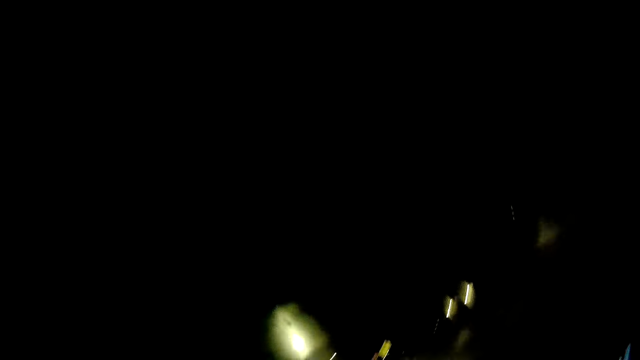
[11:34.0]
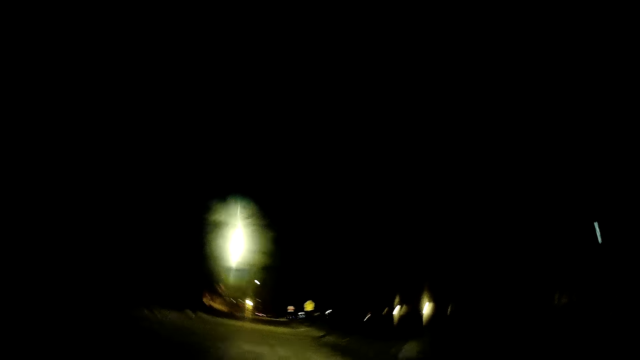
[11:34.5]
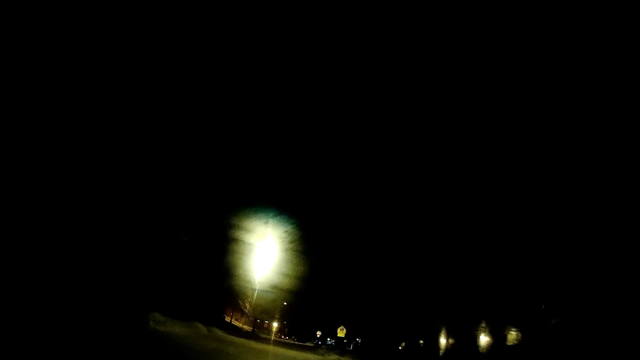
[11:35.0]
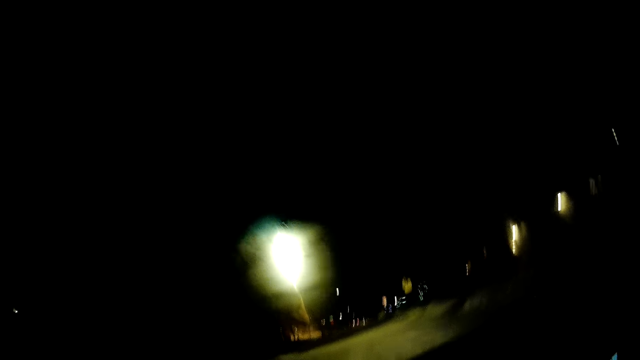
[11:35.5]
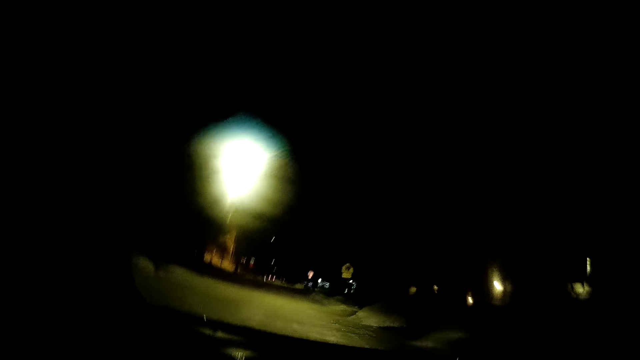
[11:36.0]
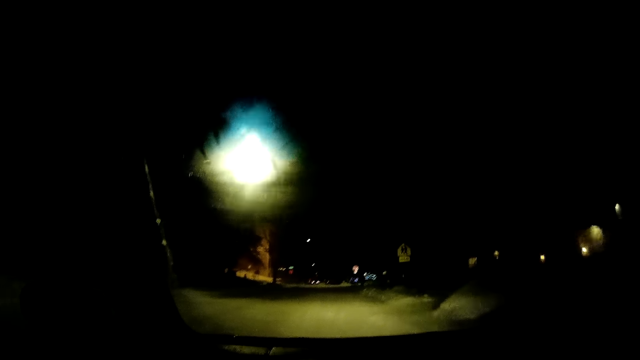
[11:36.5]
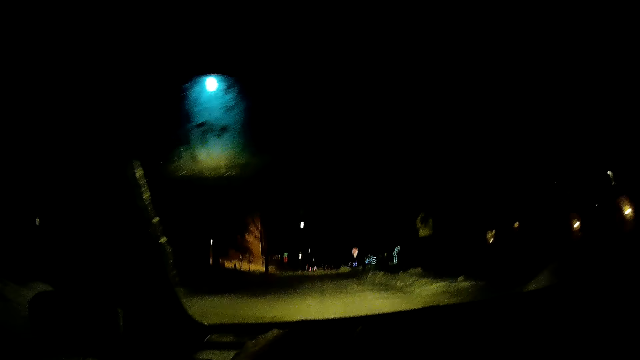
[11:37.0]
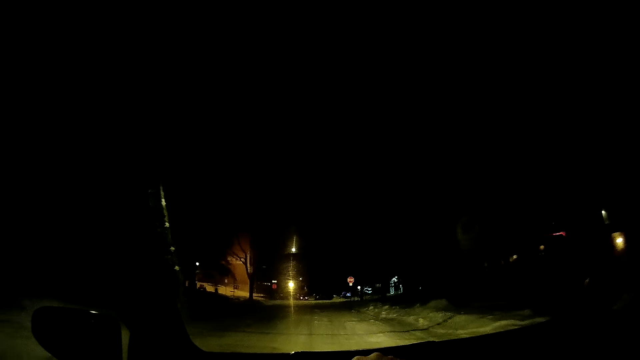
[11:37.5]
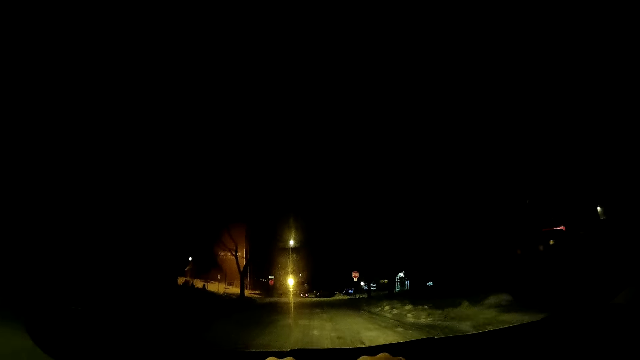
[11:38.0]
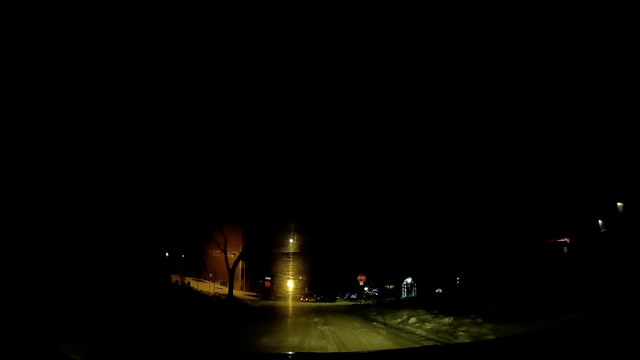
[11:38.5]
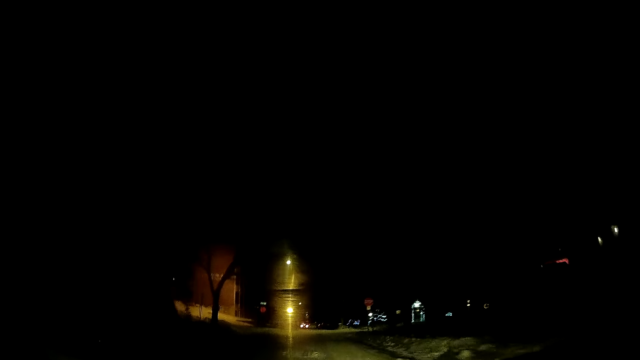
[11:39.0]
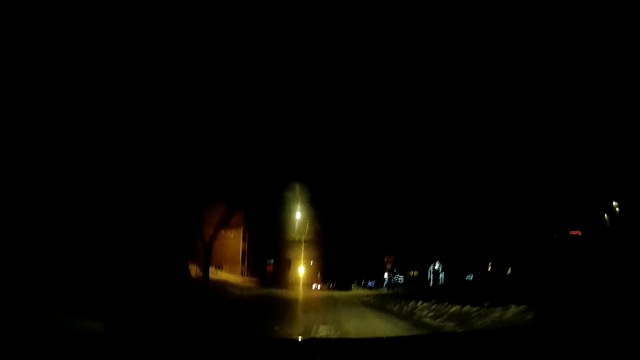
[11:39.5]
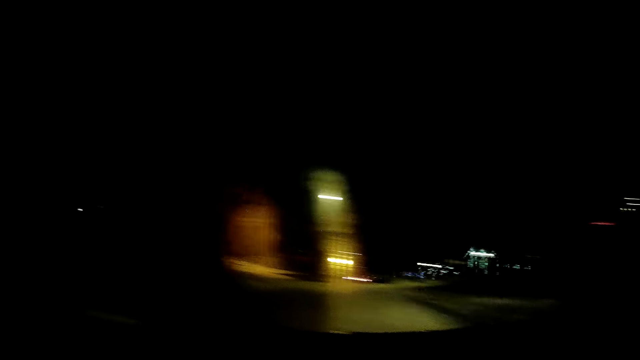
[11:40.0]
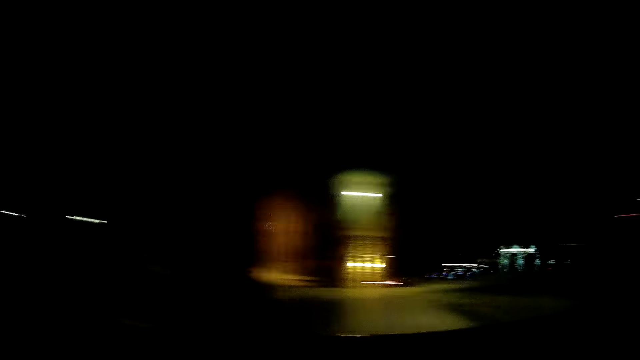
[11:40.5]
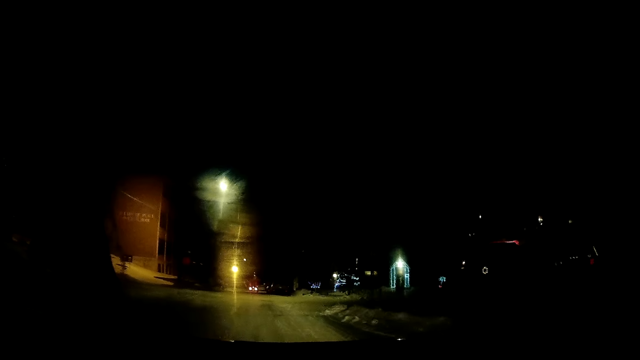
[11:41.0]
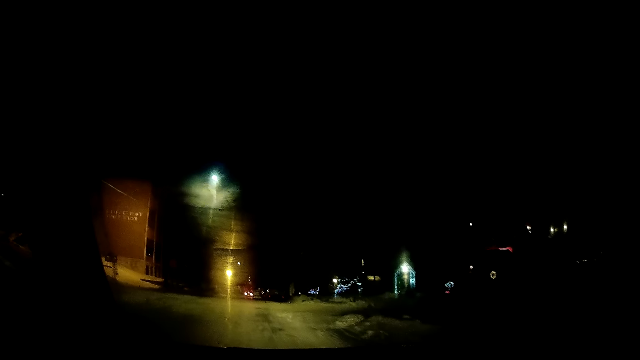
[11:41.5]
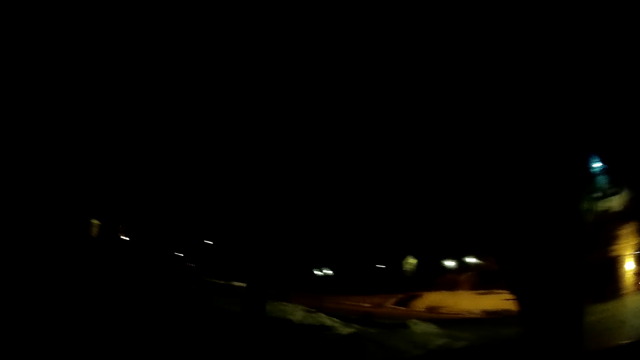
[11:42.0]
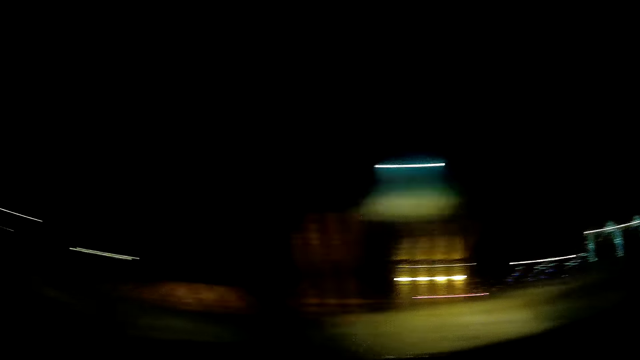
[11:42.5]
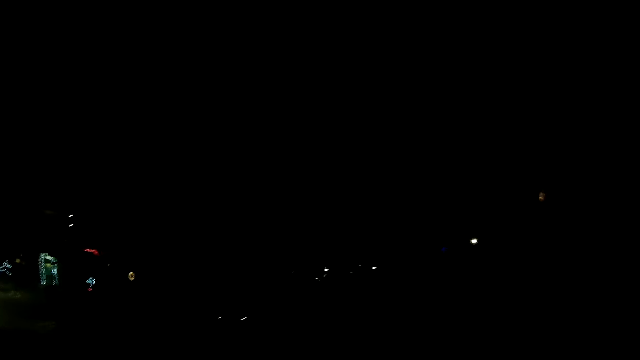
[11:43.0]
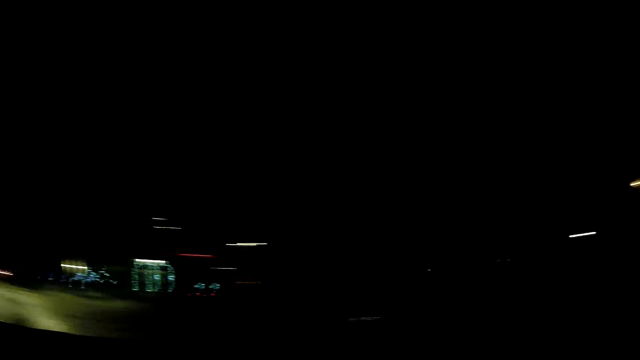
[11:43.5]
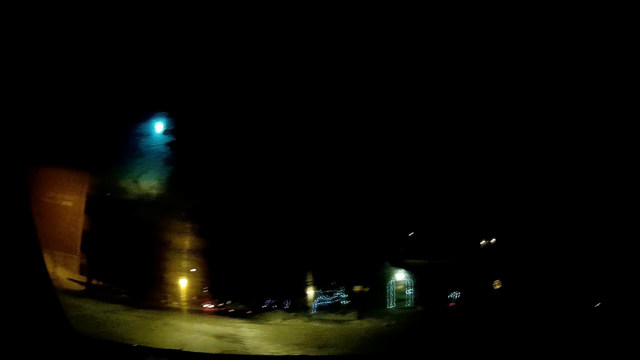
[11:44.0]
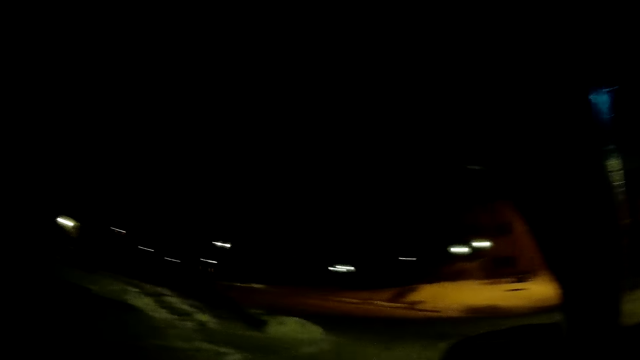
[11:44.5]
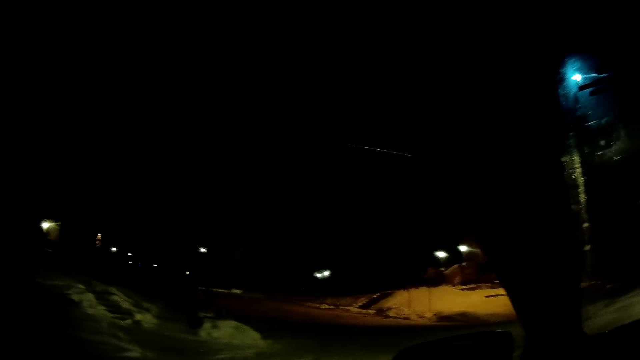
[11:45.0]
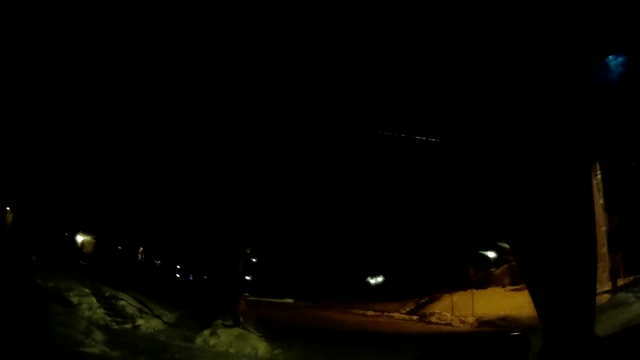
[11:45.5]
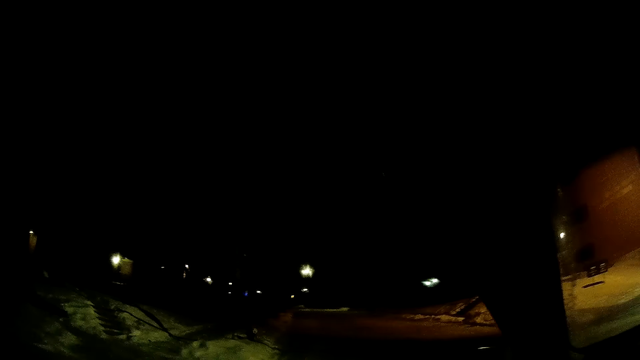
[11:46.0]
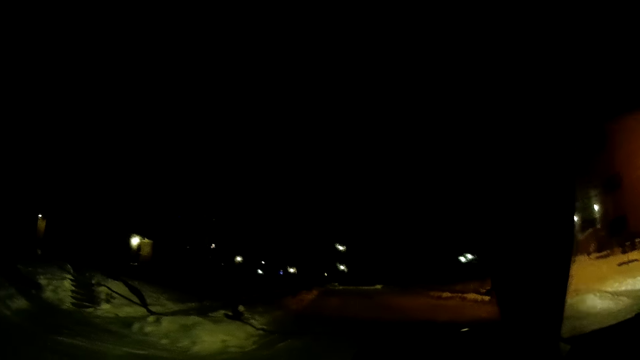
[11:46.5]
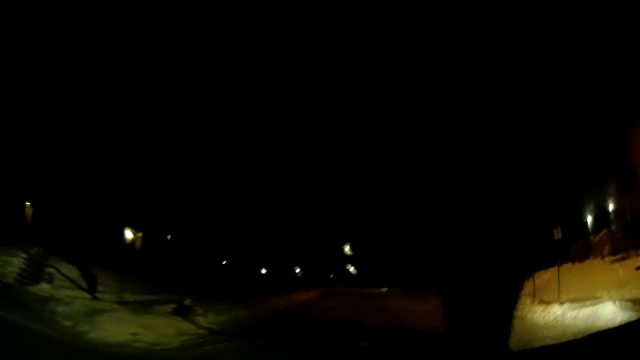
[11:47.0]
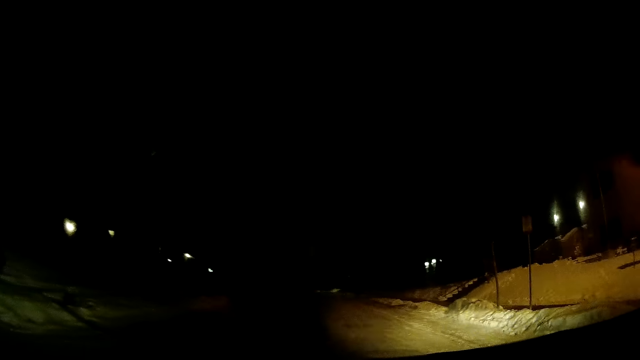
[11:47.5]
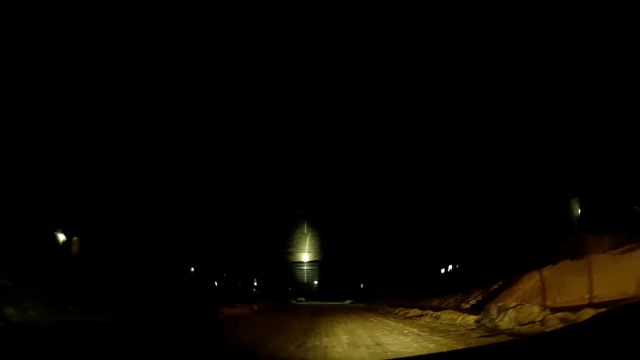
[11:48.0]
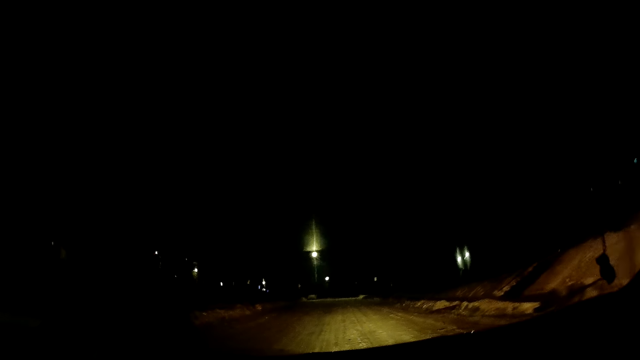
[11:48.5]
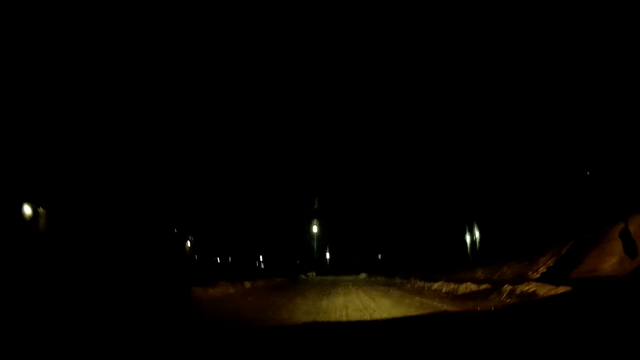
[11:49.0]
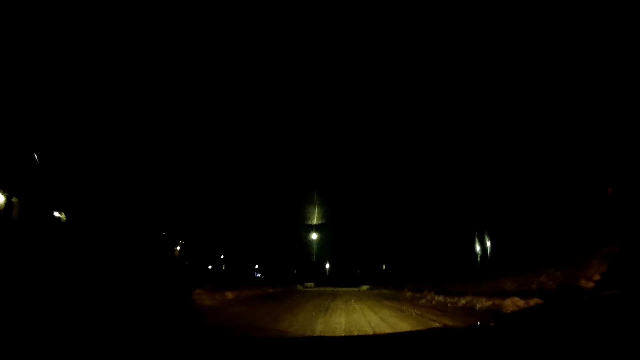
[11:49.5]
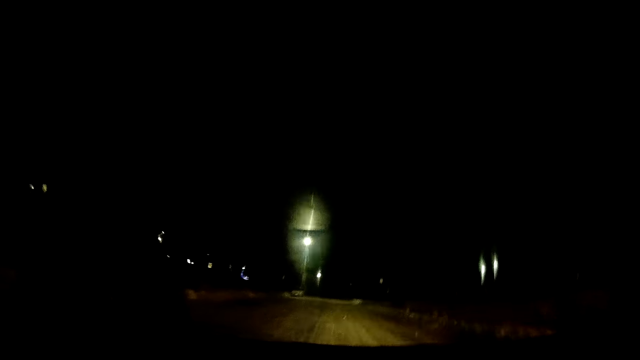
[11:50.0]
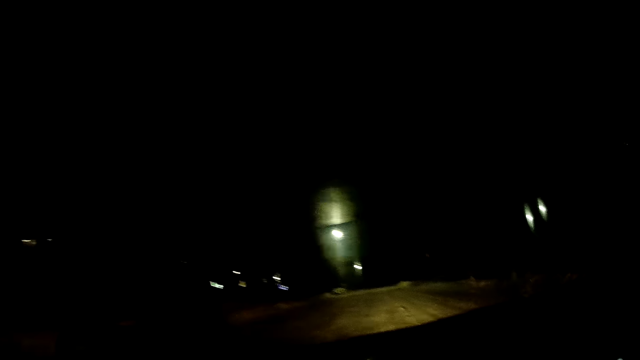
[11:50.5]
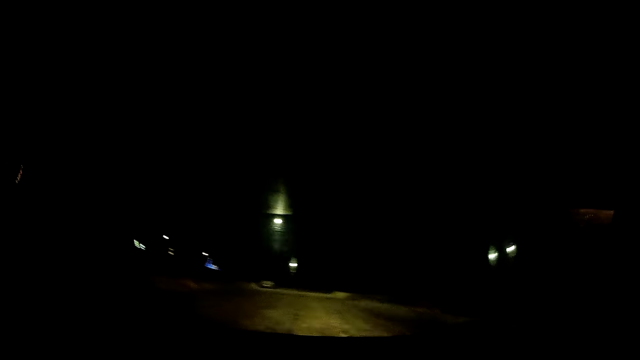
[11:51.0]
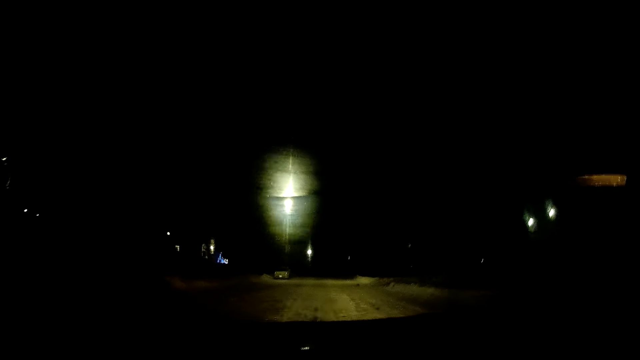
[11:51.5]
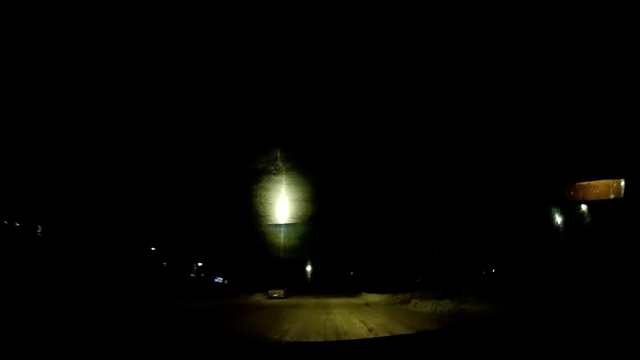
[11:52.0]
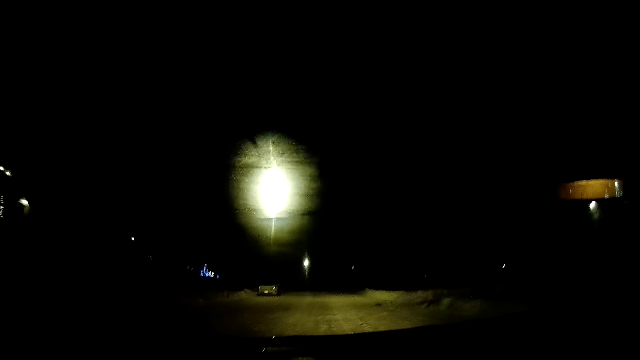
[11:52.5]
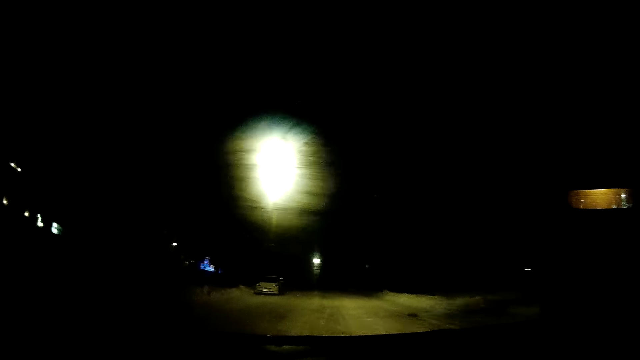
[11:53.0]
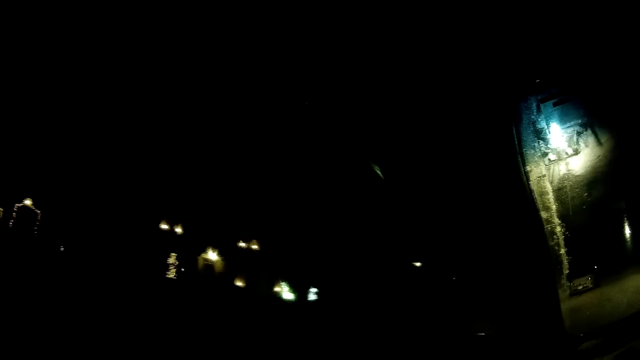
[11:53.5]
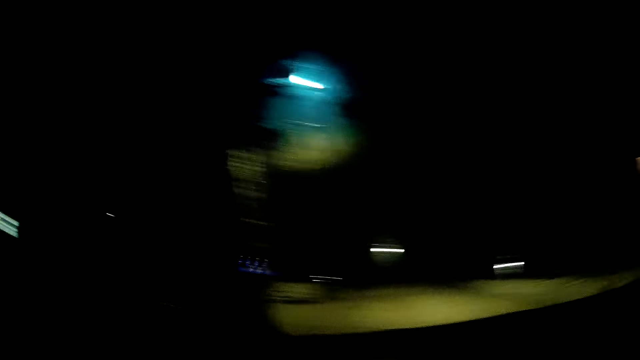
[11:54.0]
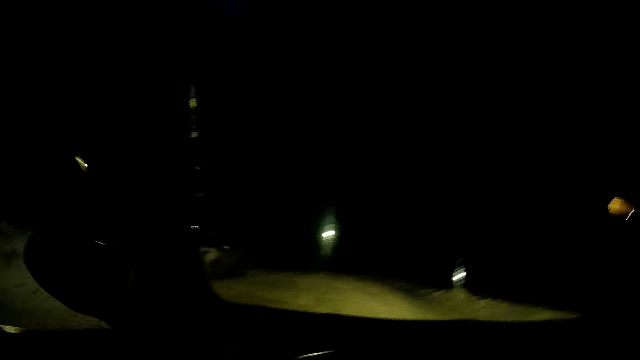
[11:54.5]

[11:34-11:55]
The camera wearer drives the car on the road. They look around. They drive the car on the road. They look around. They drive the car on the road. They look around repeatedly. They drive the car on the road. They drive the car on the road again. They look around.
